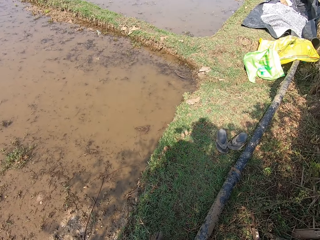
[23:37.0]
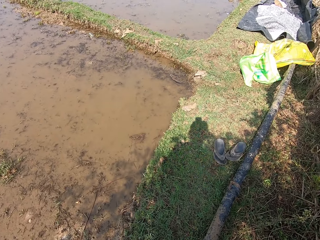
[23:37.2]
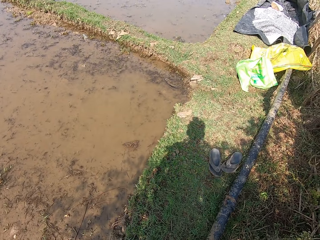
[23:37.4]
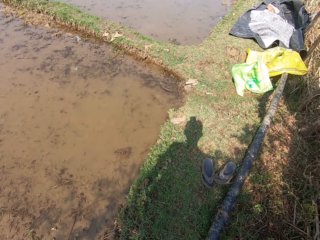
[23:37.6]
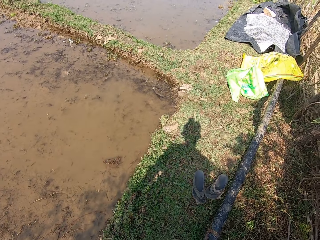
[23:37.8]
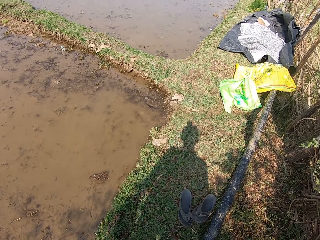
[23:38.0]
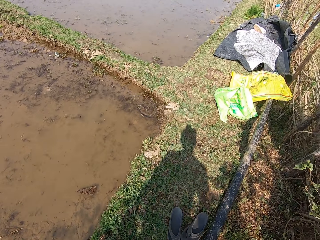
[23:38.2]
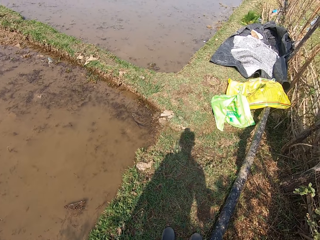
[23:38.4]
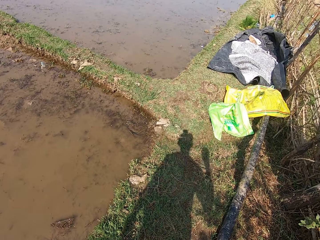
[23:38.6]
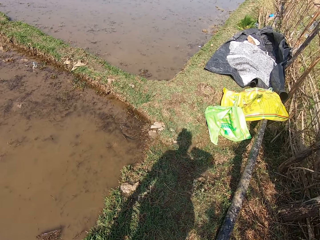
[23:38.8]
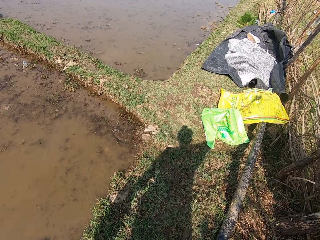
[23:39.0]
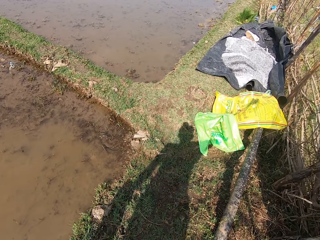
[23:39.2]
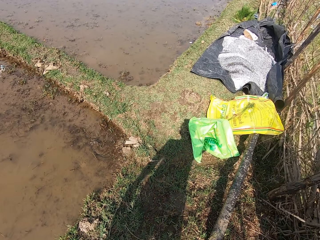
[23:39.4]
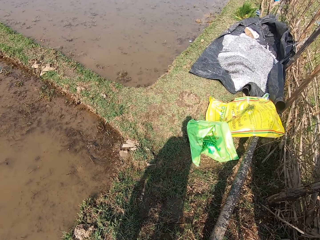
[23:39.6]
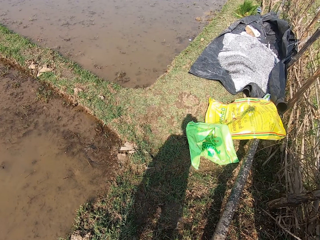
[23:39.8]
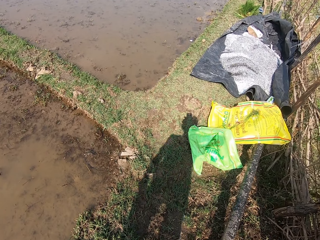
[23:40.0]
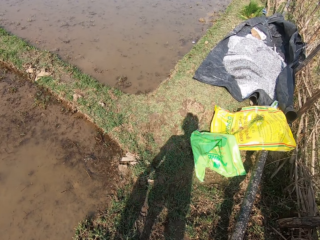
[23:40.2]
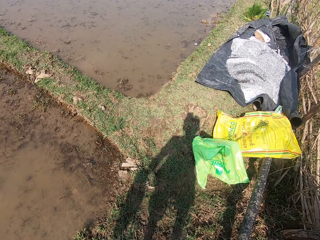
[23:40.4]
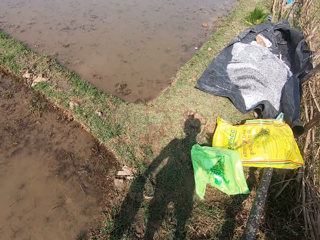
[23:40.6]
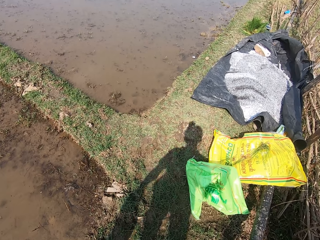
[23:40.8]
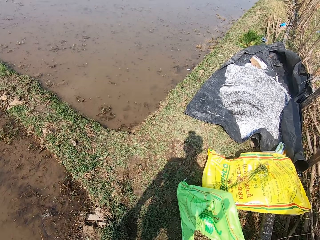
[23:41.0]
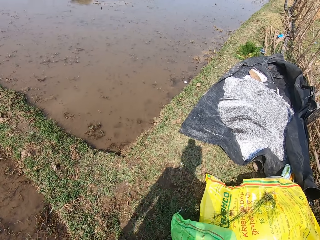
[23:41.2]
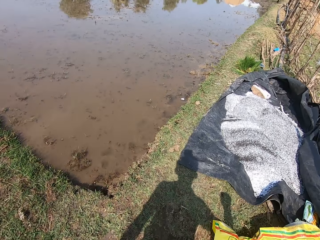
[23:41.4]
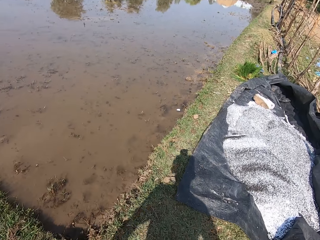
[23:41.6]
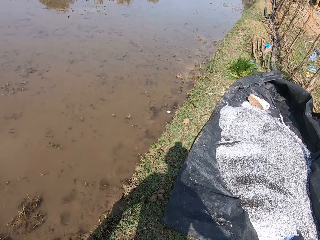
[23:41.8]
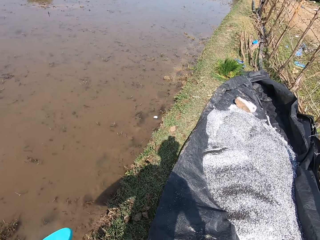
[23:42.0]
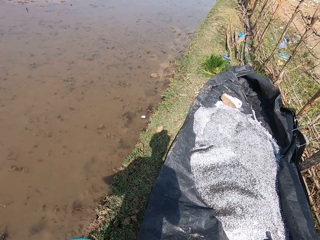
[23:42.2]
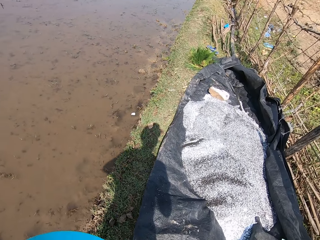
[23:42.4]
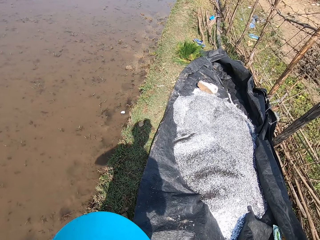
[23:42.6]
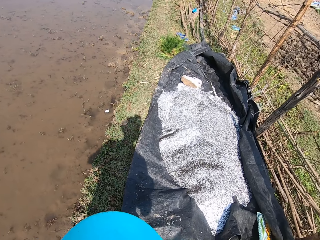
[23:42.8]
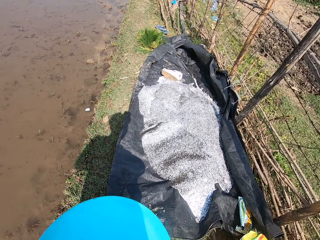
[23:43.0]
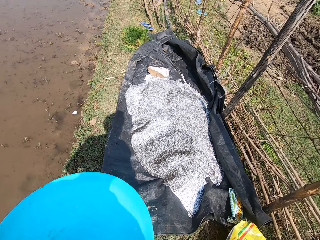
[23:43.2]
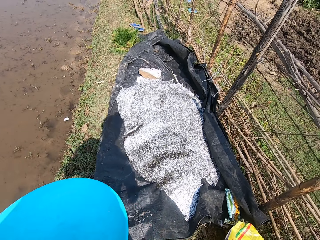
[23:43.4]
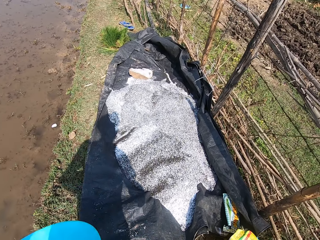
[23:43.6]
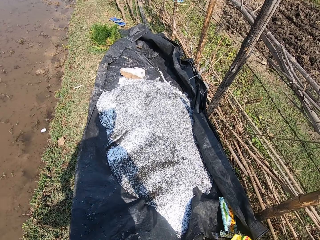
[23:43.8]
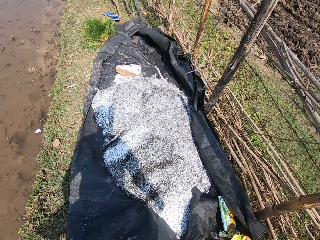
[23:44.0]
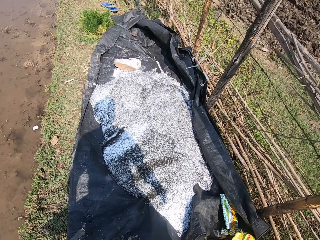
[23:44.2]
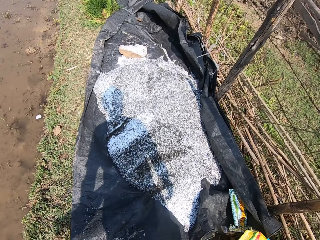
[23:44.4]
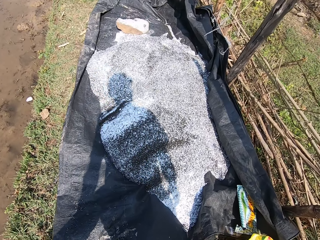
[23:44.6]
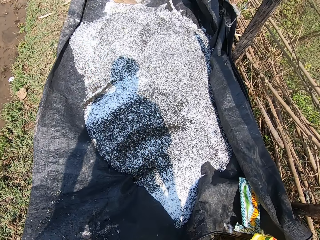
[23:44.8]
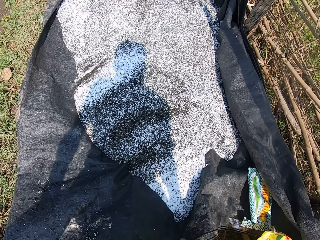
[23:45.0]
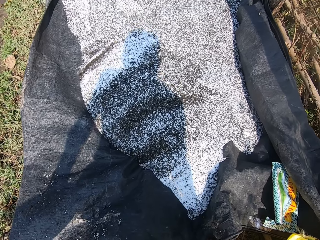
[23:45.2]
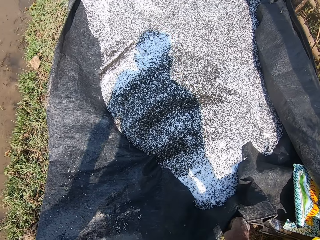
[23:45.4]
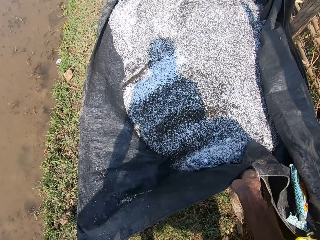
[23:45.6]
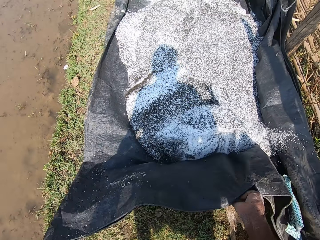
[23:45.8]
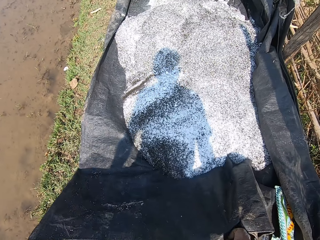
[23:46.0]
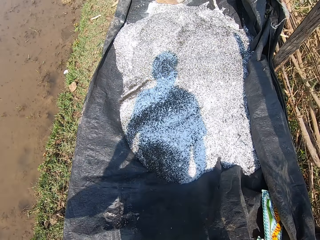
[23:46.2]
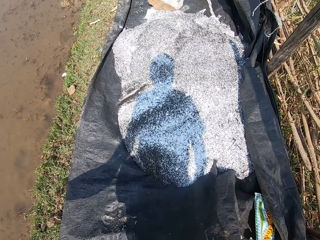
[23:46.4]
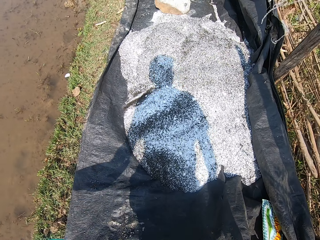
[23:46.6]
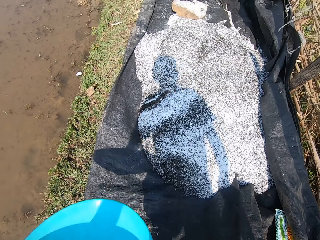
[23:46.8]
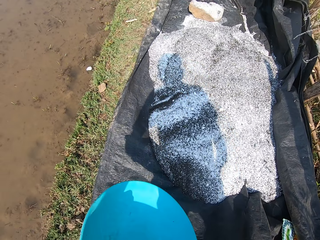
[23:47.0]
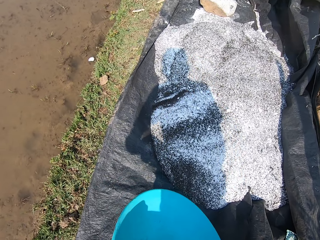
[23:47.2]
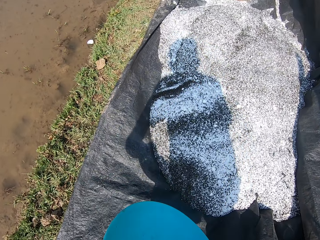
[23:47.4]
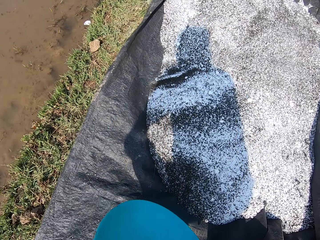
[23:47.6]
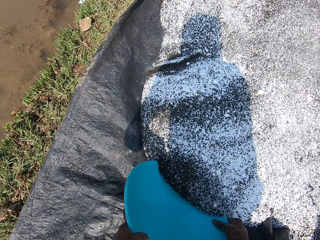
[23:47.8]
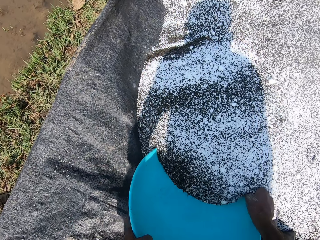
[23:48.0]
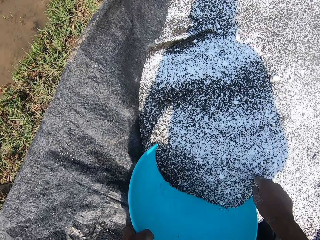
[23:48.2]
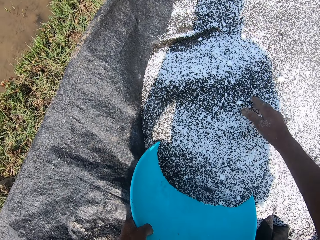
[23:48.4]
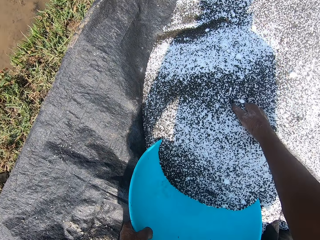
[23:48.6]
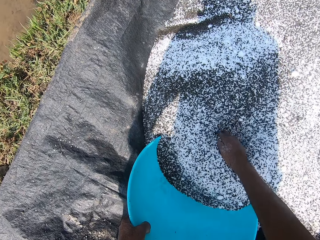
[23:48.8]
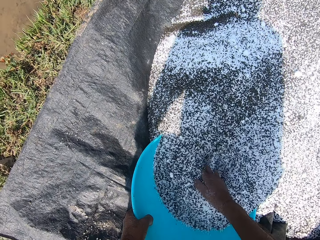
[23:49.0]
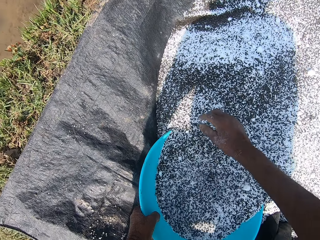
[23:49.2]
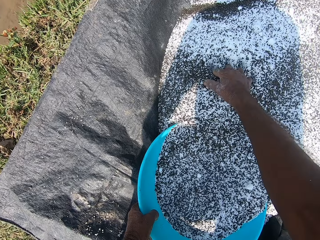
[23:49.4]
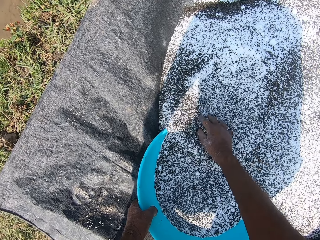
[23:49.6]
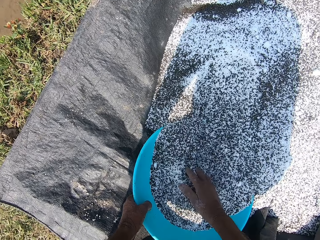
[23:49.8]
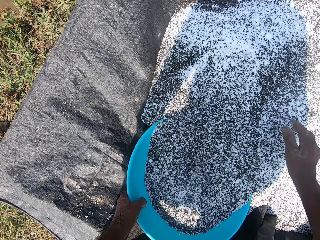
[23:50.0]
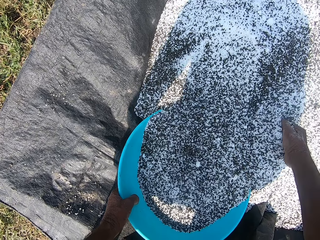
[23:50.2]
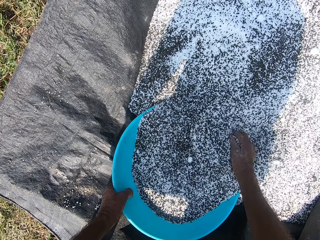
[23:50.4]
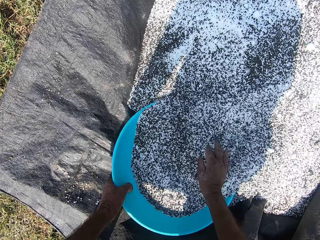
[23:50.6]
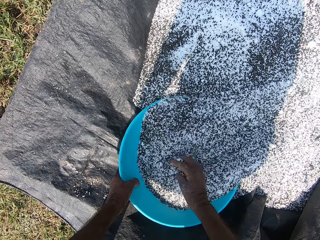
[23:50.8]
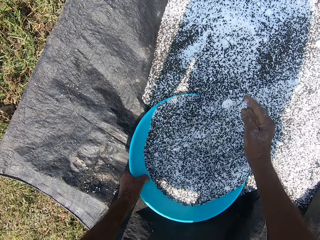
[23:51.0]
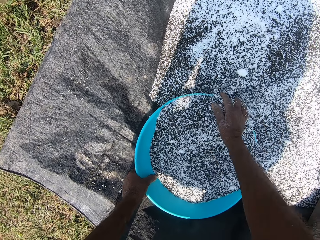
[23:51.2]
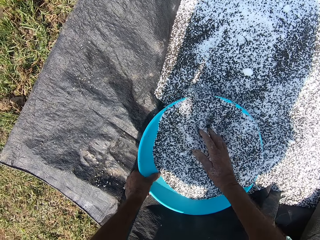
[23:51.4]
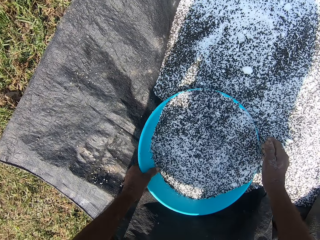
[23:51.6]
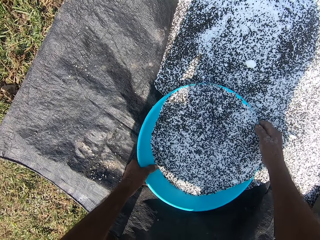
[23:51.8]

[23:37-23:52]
The camera wearer moves a cloth on the ground with his right hand. He scoops something with a plate. He packs some fertilizer in the bowl with his left hand. He packs some fertilizer into the bowl with his right hand. He puts something with his hand to the plate.

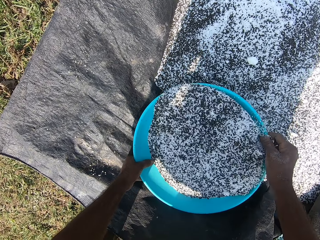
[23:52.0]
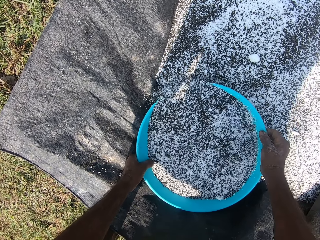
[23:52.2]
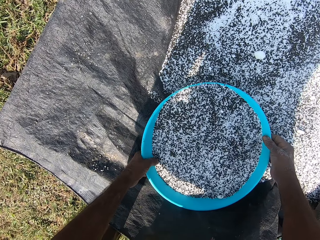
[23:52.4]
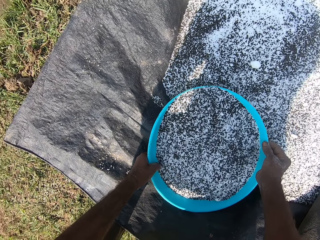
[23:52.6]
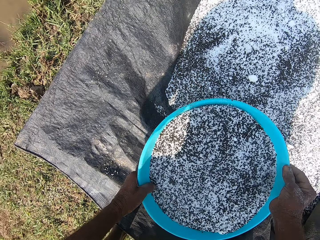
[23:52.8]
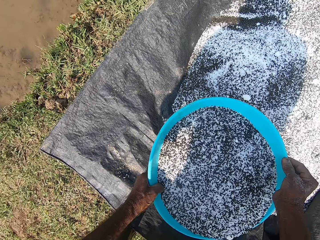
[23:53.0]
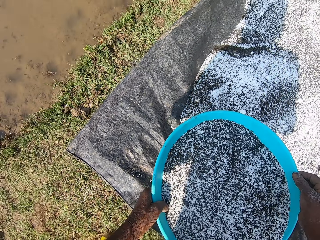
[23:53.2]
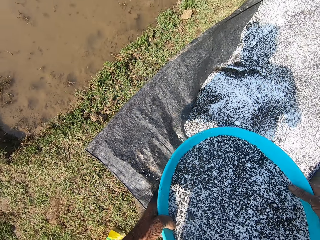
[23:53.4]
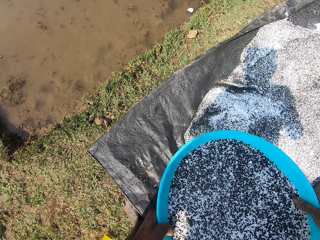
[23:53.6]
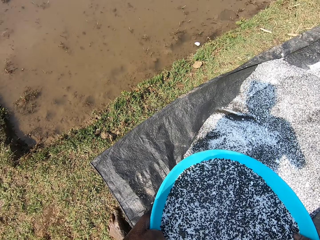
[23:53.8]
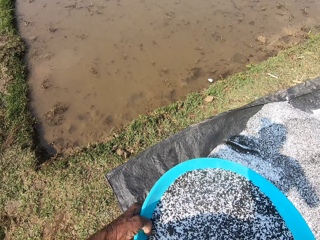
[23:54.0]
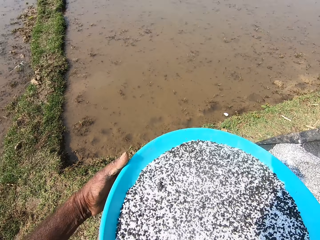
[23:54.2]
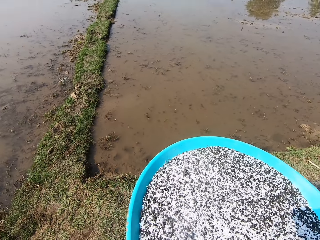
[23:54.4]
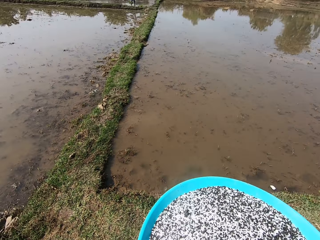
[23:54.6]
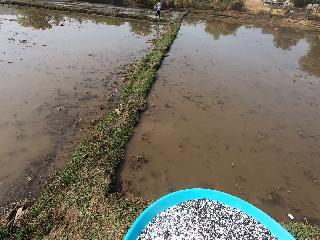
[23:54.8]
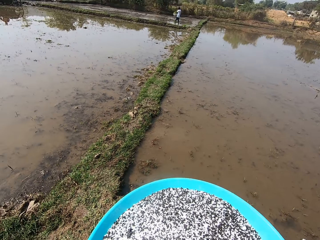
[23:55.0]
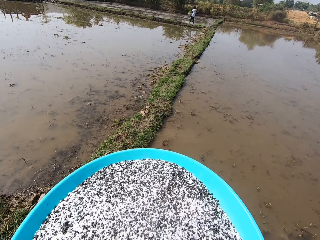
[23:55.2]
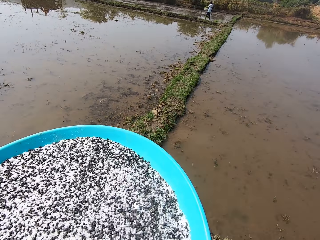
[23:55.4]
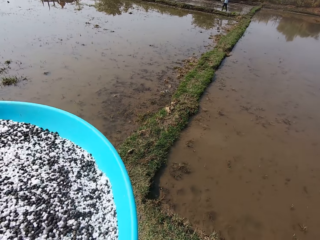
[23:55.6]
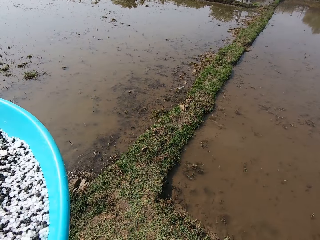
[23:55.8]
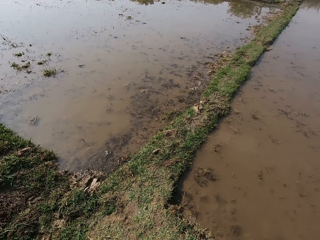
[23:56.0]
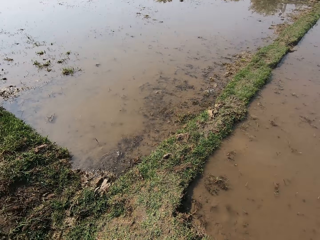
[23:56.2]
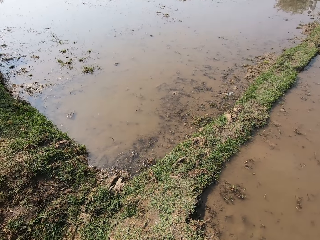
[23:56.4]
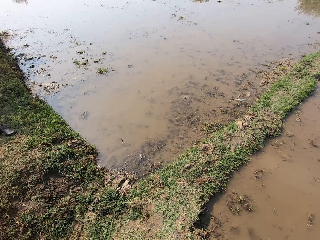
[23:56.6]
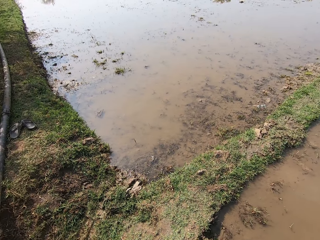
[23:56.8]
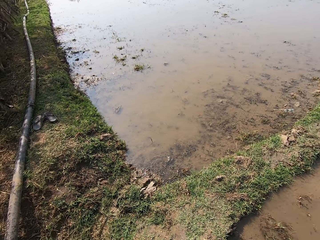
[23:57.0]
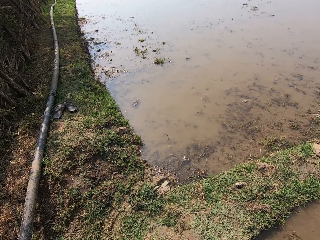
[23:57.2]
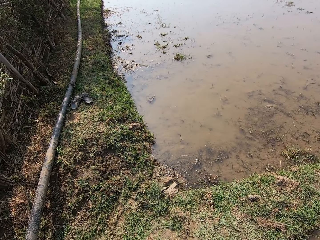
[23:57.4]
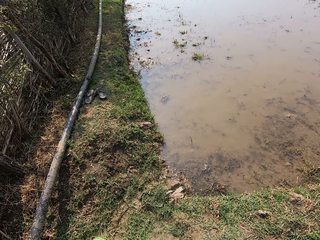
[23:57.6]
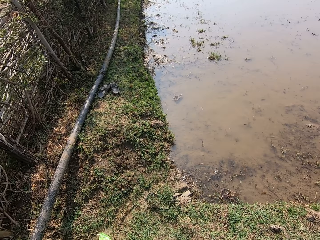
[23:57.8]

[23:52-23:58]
The camera wearer picks up the bowl from the ground with both hands. He holds the plate with both hands.
